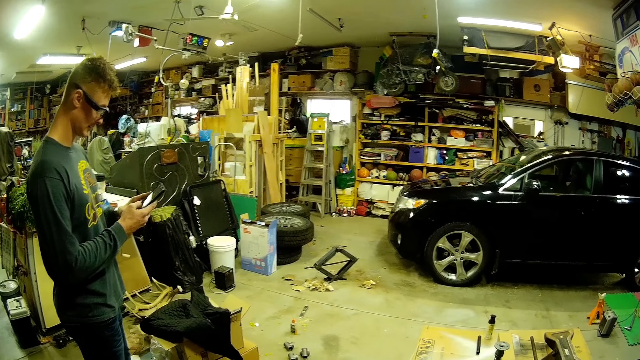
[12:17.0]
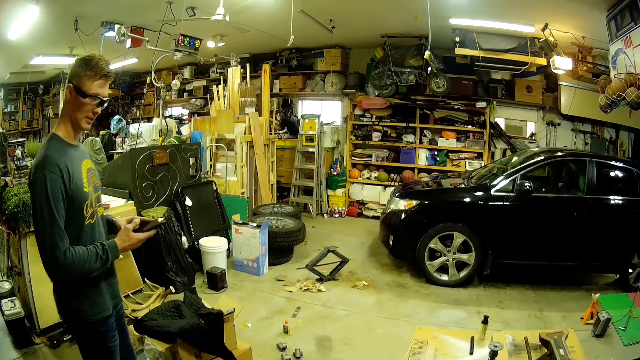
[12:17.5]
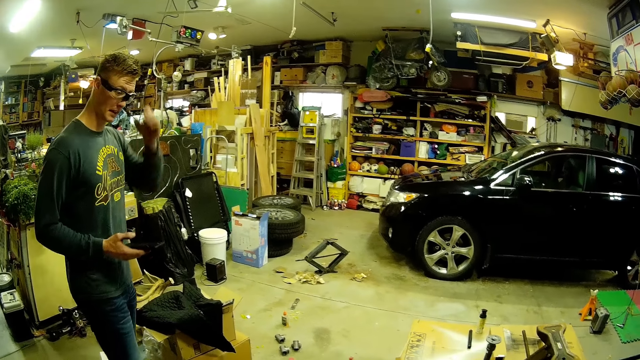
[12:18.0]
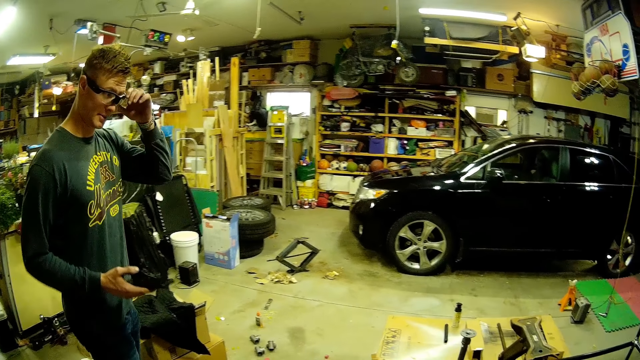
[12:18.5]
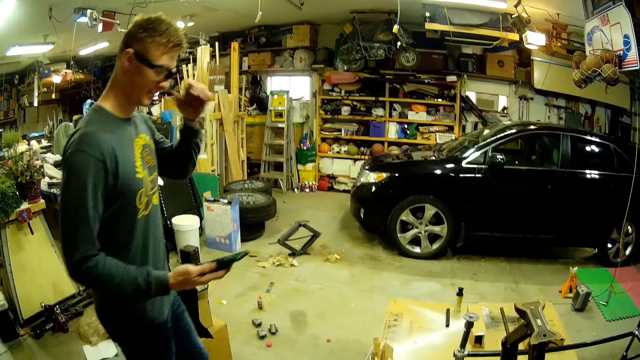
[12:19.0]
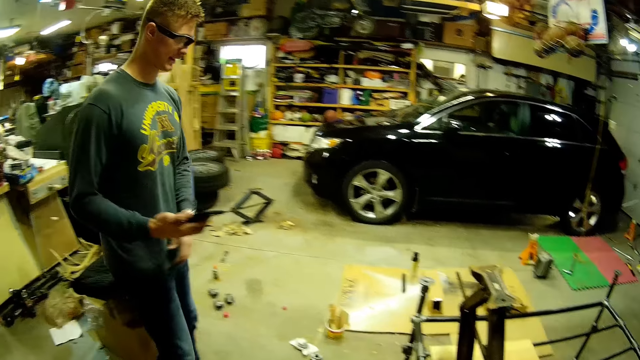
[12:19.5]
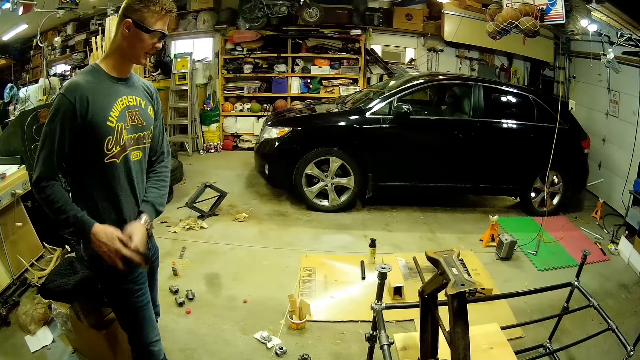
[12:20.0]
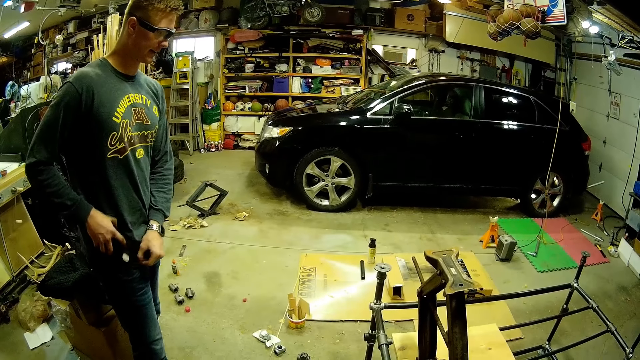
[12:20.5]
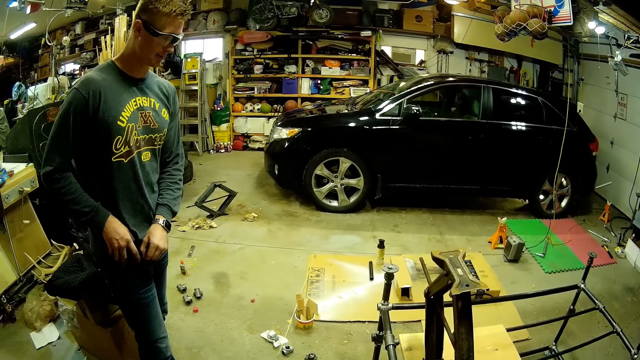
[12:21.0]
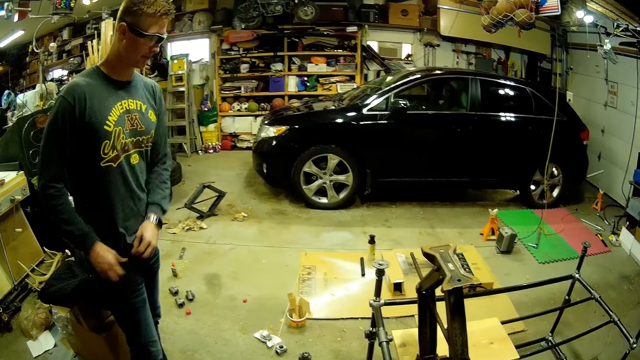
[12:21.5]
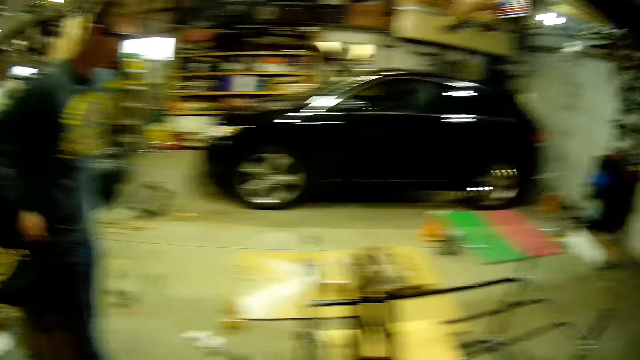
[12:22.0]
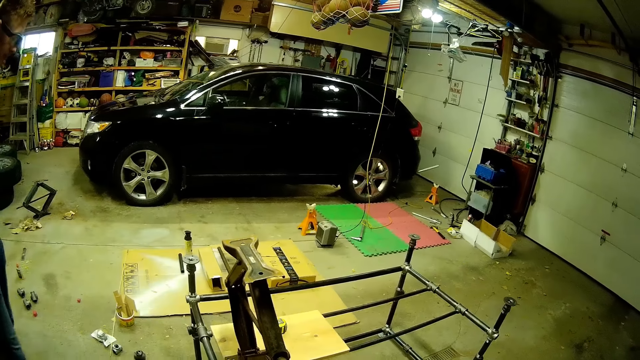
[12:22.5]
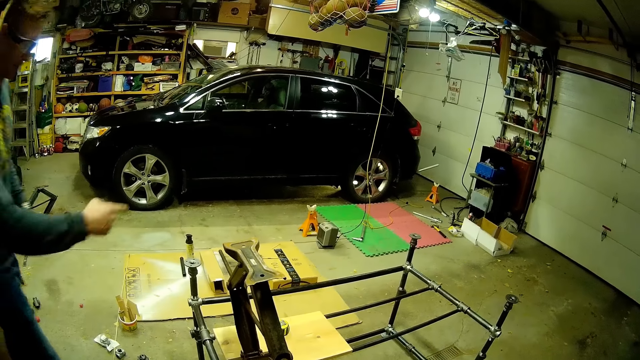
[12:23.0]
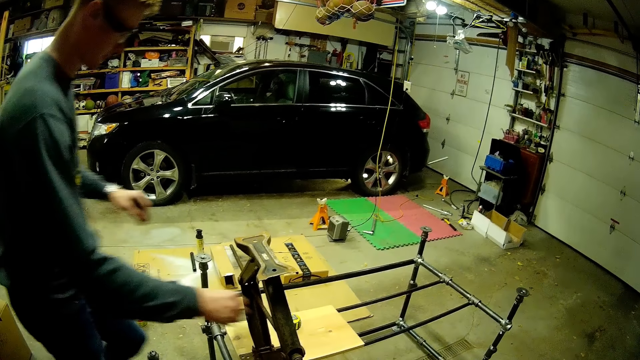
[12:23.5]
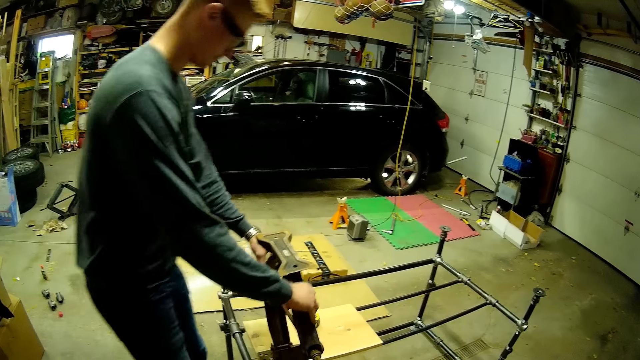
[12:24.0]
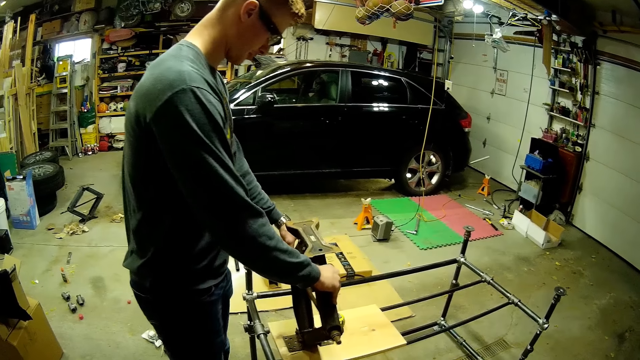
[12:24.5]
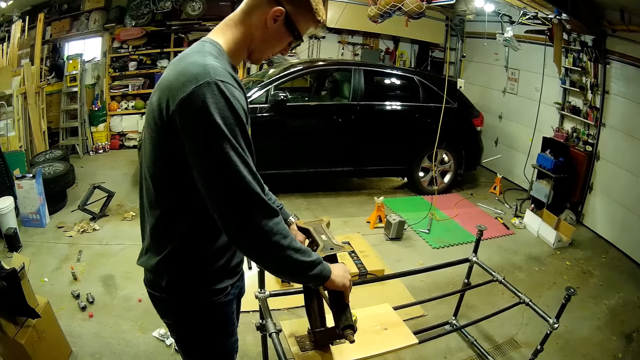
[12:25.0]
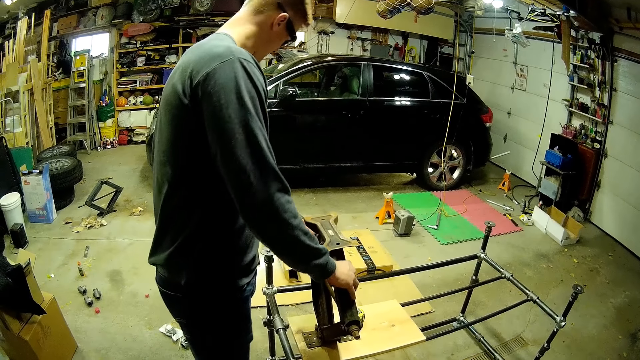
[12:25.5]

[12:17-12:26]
A man converses with the camera wearer. The man adjusts his goggles with his left hand. The man returns the cellphone in his right hand to his right pocket. The man pulls up his trouser. The man converses with the camera wearer. The man lifts the car jack. The man adjusts the car jack on the metal scaffold with both hands.

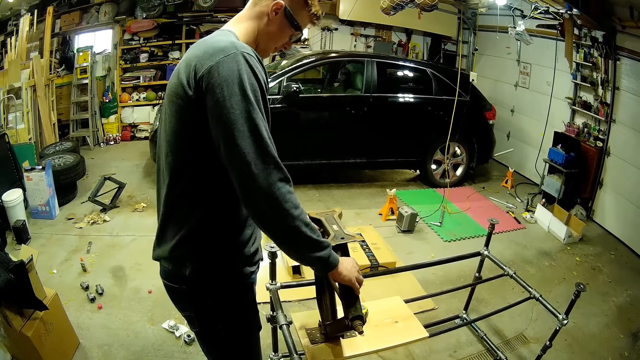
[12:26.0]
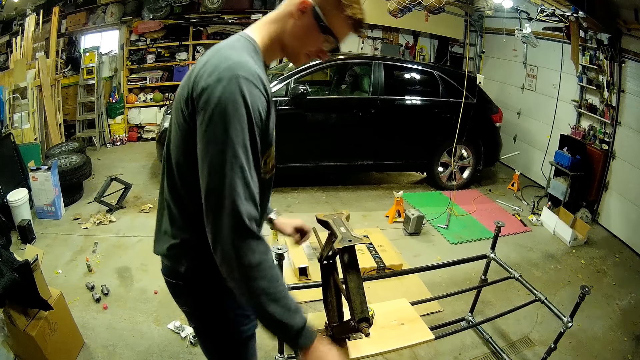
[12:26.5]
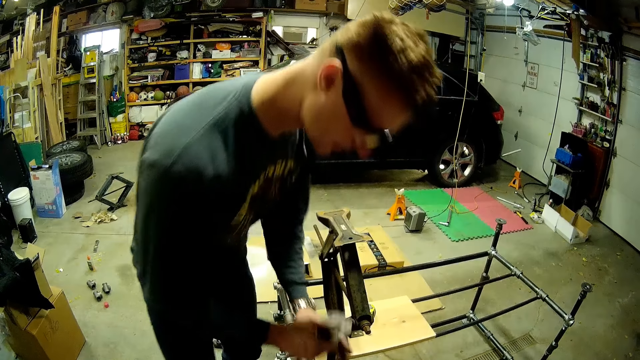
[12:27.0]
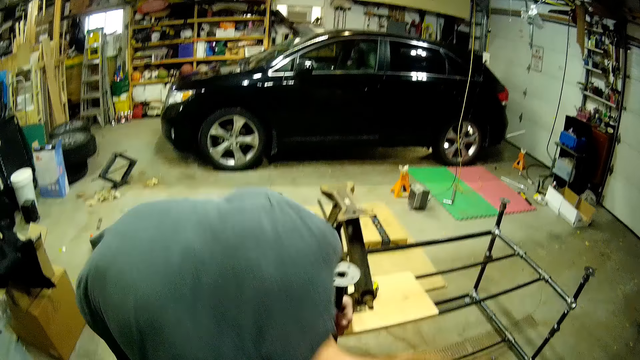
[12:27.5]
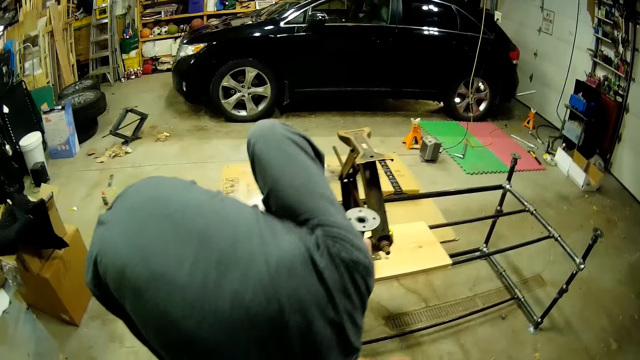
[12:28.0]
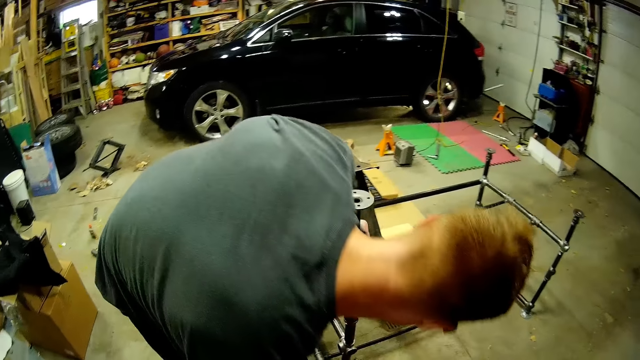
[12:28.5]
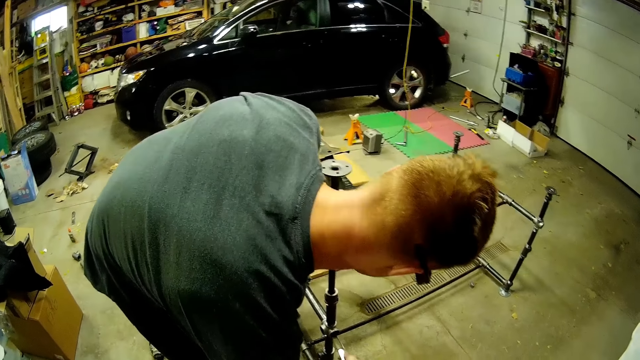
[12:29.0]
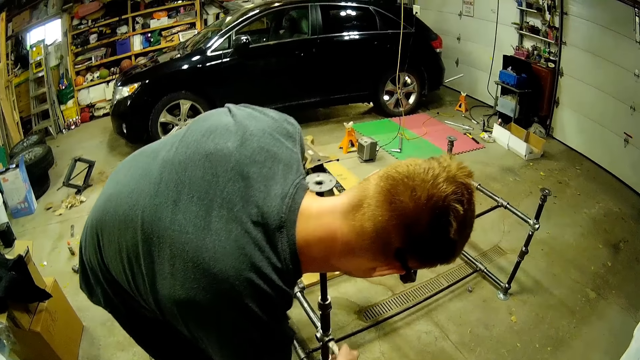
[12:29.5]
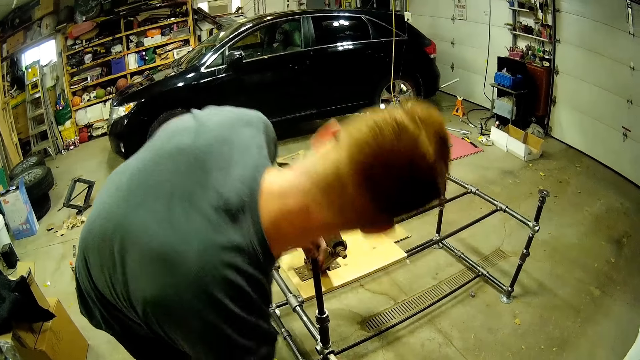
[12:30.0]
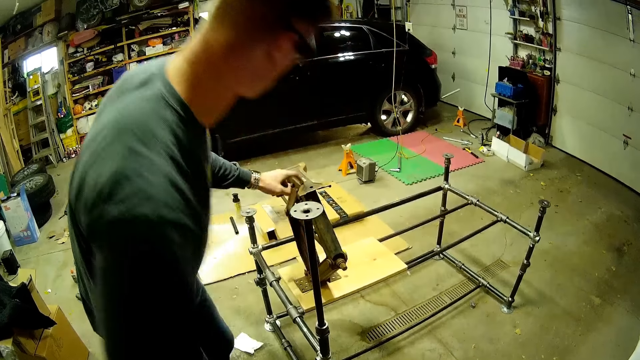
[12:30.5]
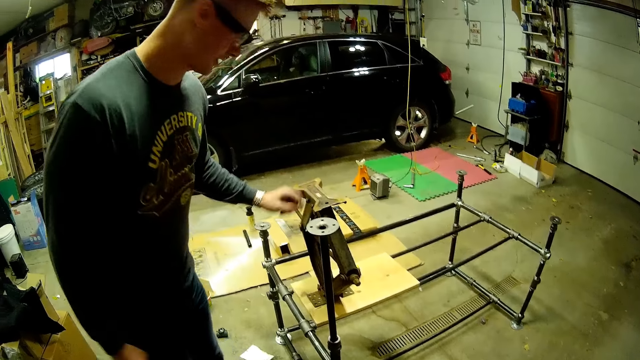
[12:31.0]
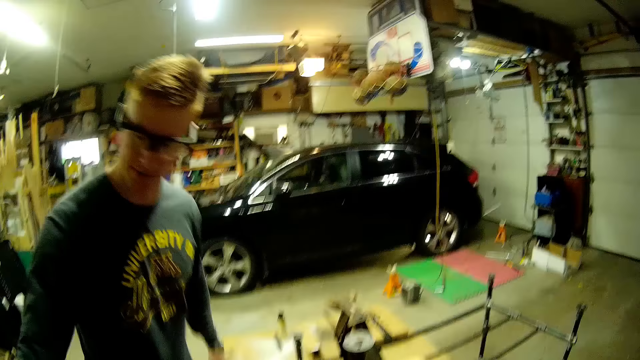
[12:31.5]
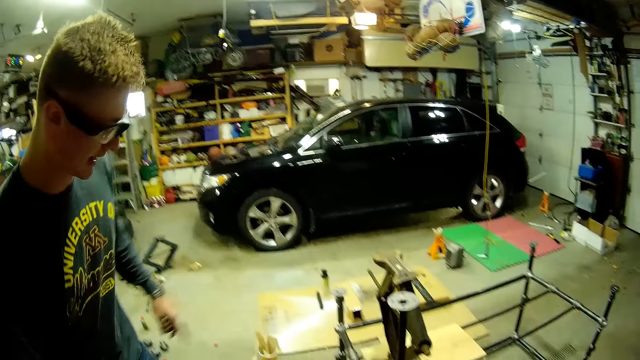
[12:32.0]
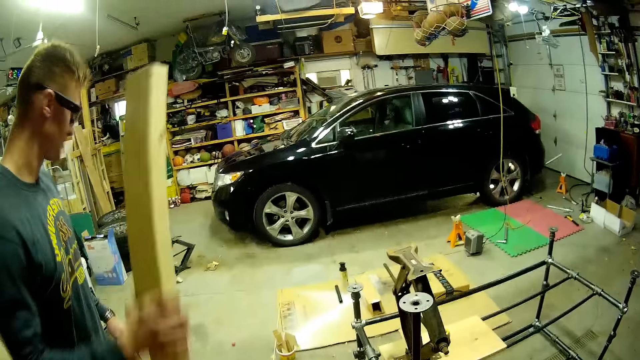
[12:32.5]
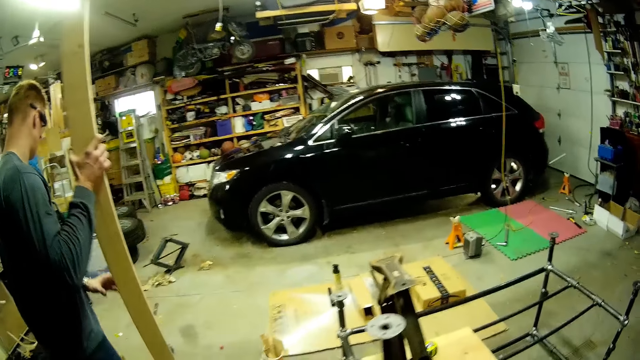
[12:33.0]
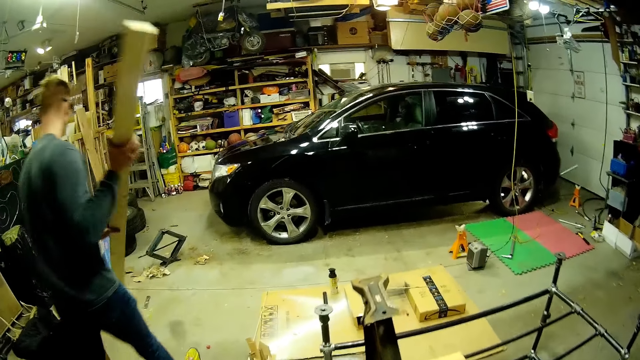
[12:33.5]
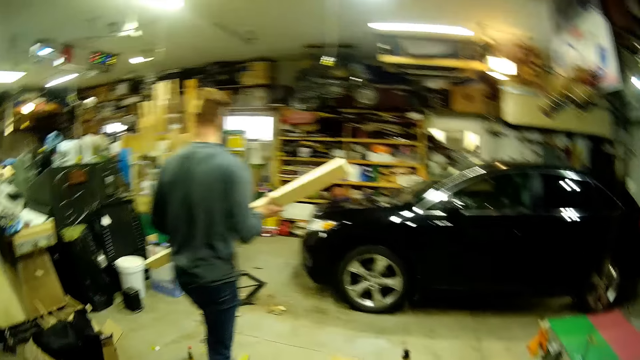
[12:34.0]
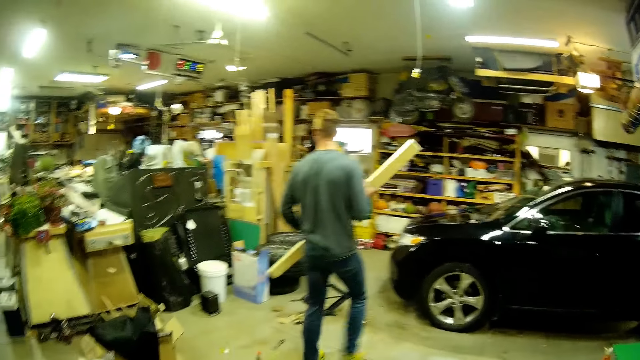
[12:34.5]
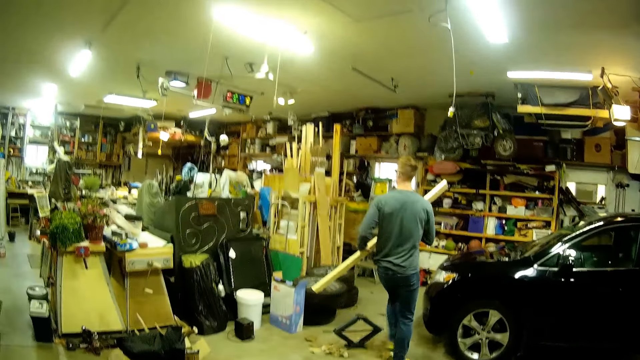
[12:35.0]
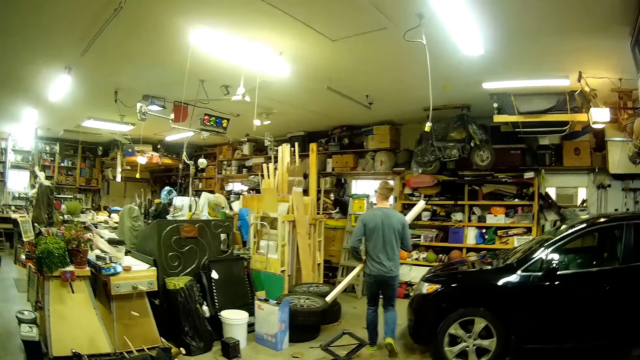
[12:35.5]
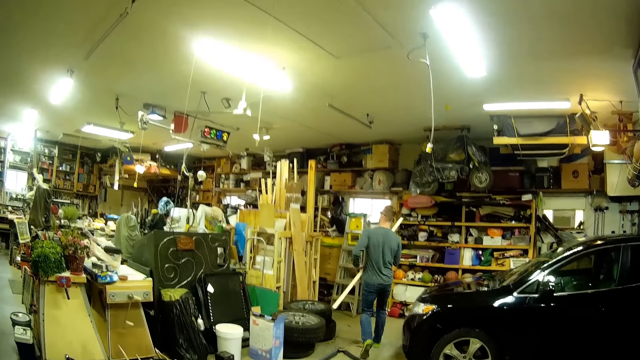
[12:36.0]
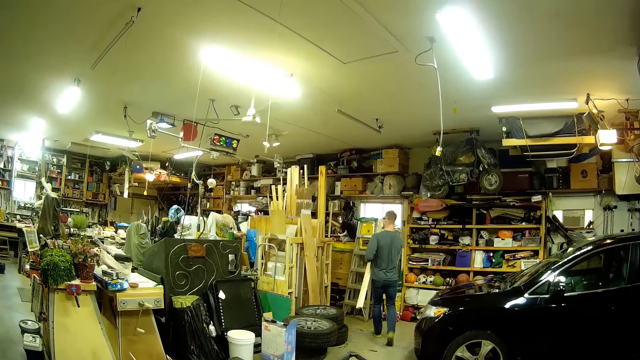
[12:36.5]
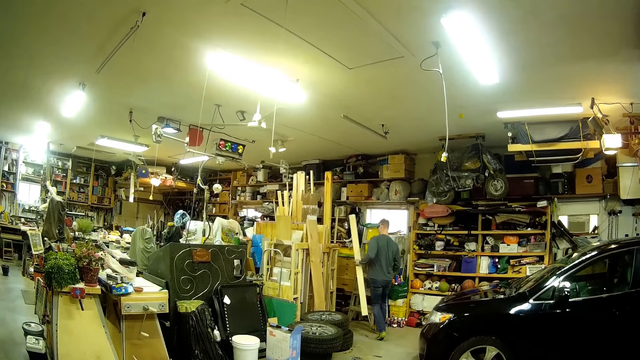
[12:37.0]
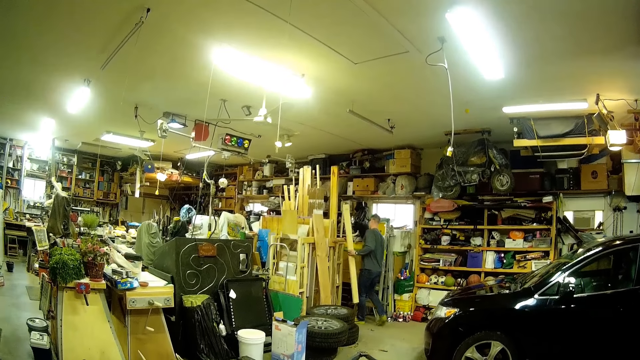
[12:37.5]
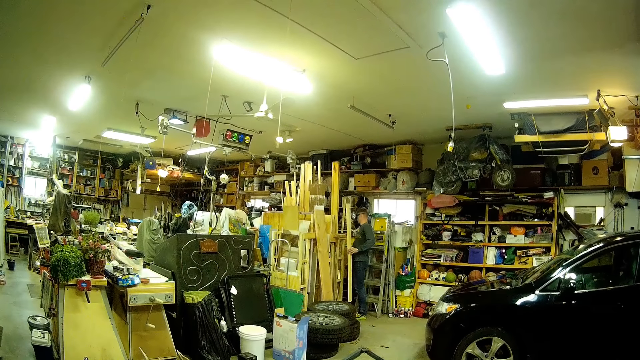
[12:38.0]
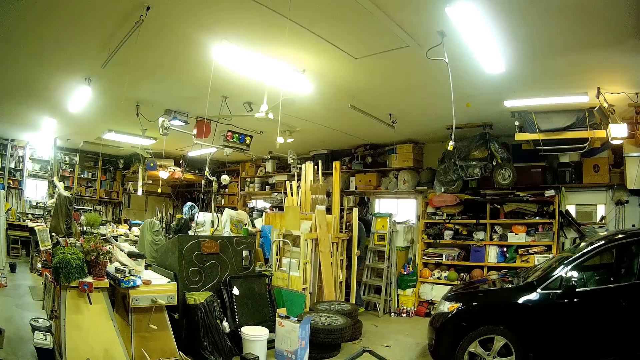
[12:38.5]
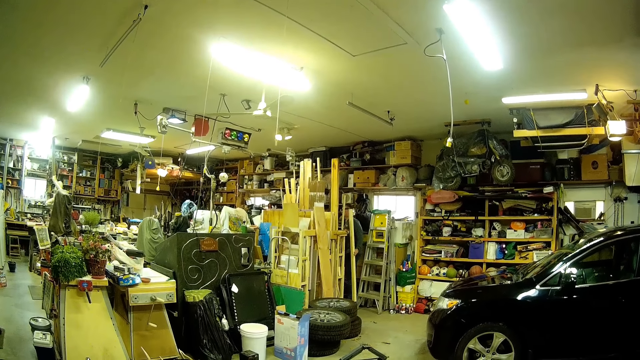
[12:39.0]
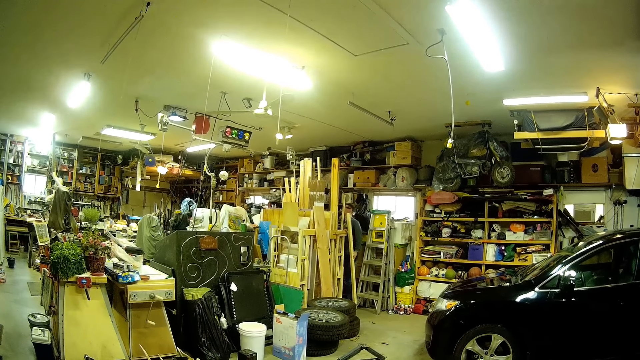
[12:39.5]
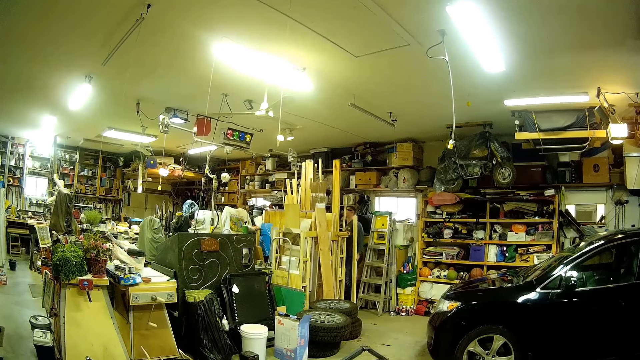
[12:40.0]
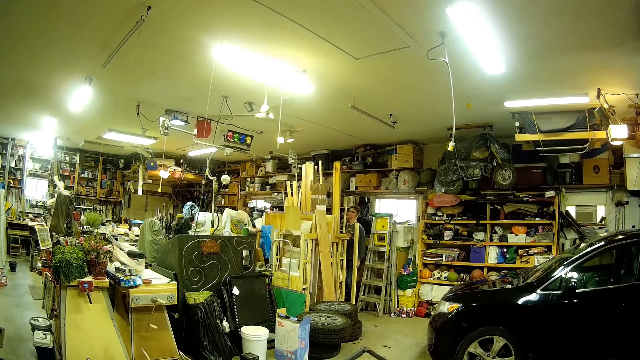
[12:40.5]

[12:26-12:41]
A man pulls the metal tube. The man lifts the column of the metal scaffold with his right hand and holds the column of the metal scaffold with his left hand. The man inserts a metal bar into a metal joint on the metal scaffold with his right hand. The man converses with the camera wearer. The man taps the car jack with his left hand. The man receives the wood plank from the camera wearer with his right hand. The man carries the wood plank with both hands. The man walks away from the camera wearer. The man holds the wood plank with his left hand.
